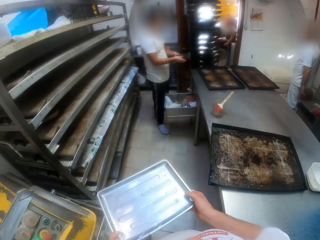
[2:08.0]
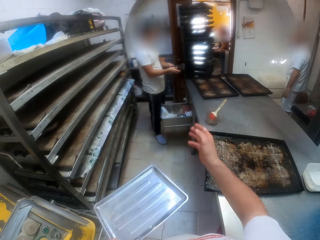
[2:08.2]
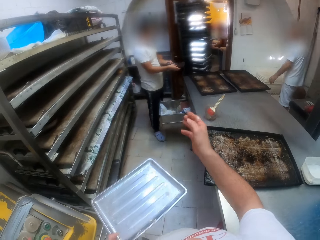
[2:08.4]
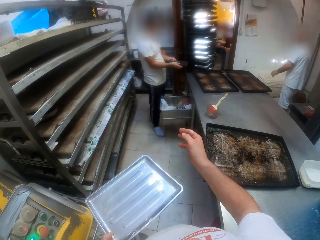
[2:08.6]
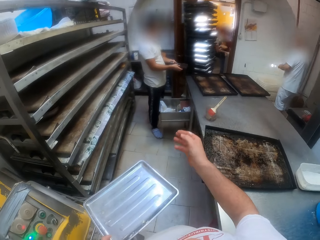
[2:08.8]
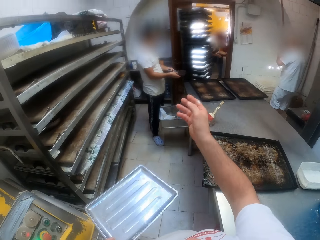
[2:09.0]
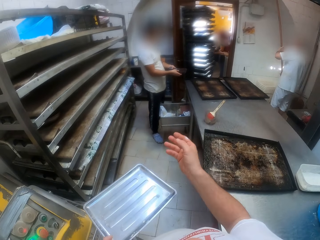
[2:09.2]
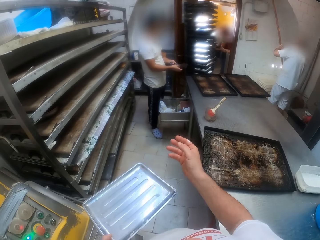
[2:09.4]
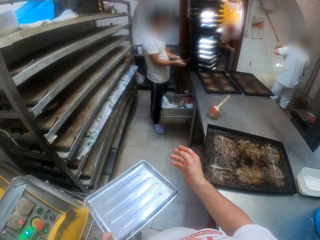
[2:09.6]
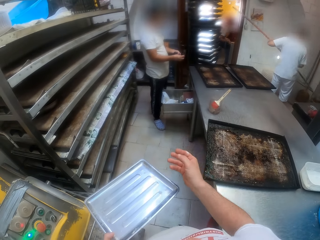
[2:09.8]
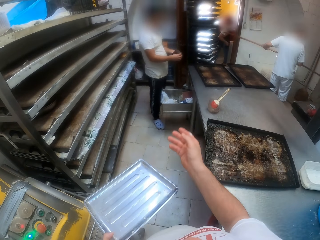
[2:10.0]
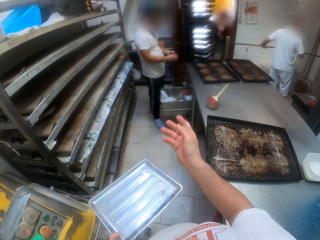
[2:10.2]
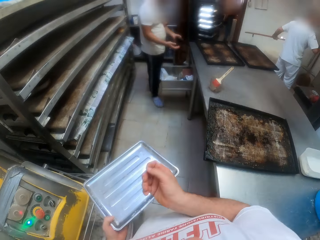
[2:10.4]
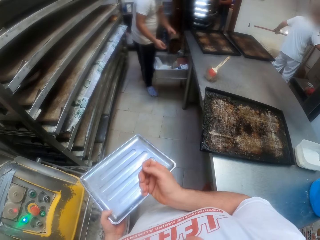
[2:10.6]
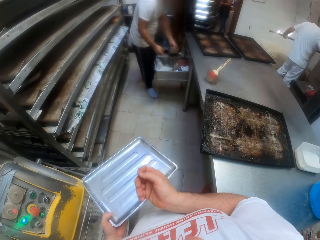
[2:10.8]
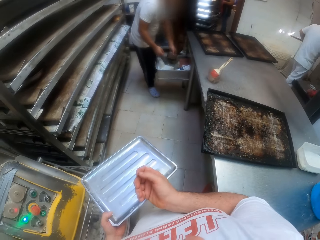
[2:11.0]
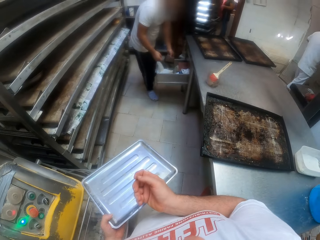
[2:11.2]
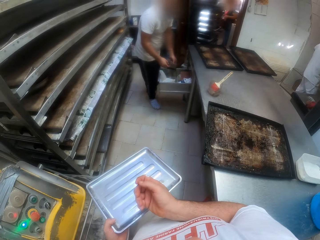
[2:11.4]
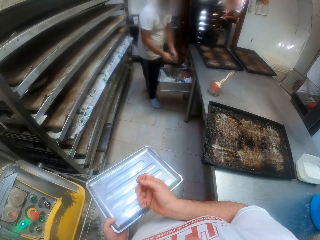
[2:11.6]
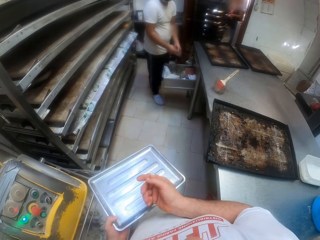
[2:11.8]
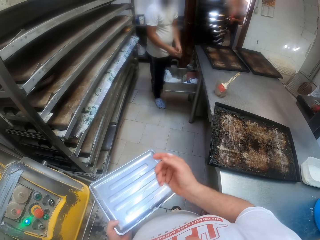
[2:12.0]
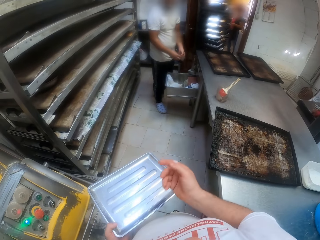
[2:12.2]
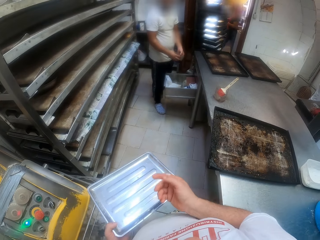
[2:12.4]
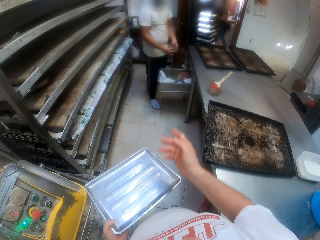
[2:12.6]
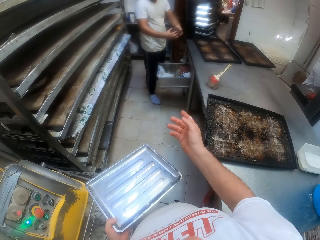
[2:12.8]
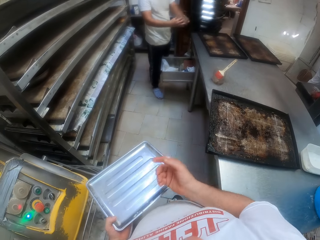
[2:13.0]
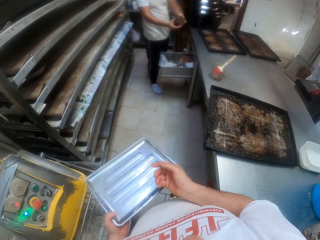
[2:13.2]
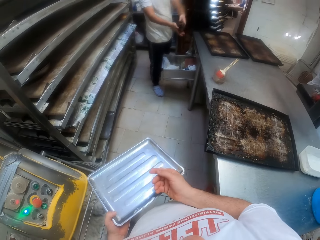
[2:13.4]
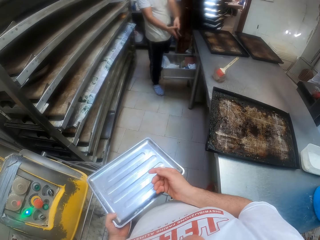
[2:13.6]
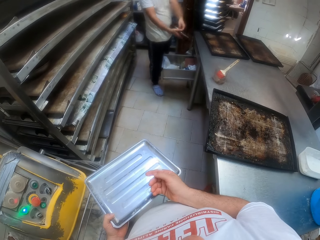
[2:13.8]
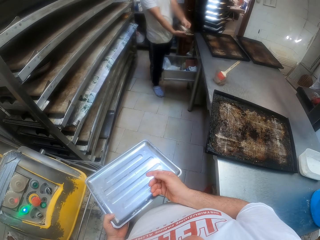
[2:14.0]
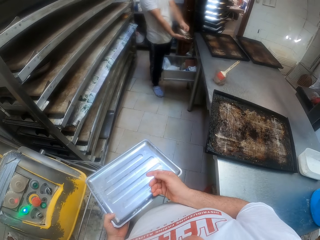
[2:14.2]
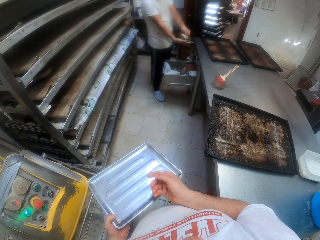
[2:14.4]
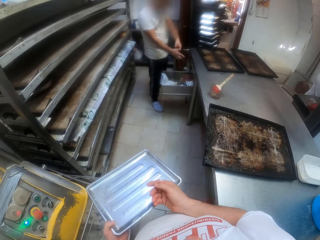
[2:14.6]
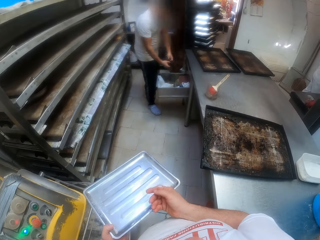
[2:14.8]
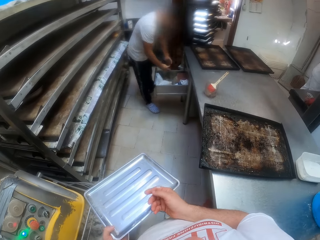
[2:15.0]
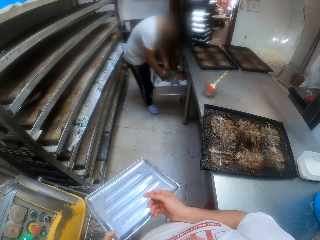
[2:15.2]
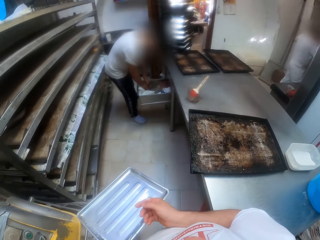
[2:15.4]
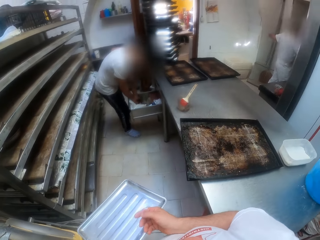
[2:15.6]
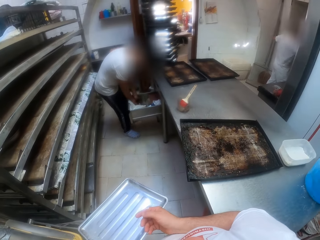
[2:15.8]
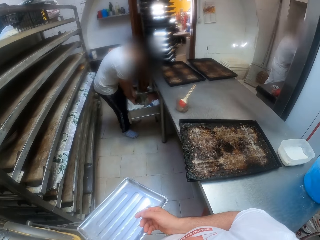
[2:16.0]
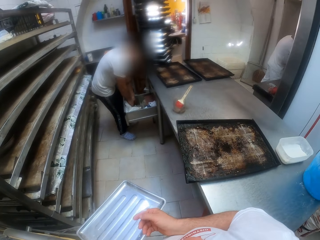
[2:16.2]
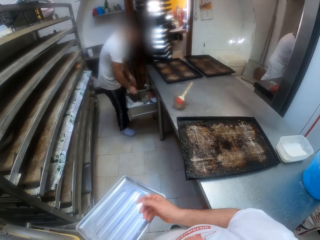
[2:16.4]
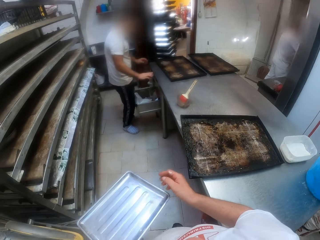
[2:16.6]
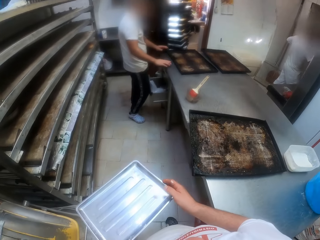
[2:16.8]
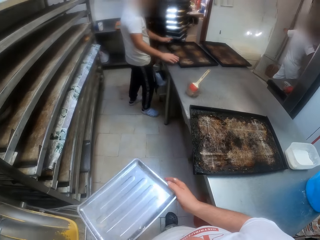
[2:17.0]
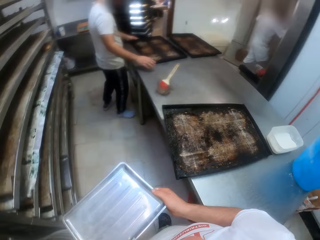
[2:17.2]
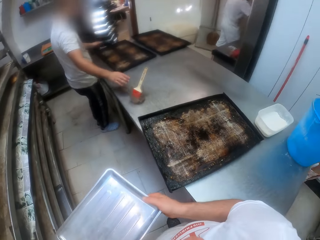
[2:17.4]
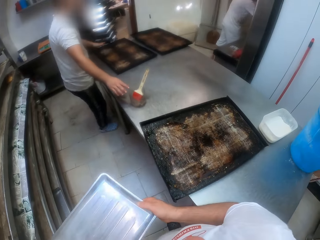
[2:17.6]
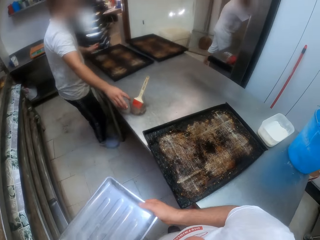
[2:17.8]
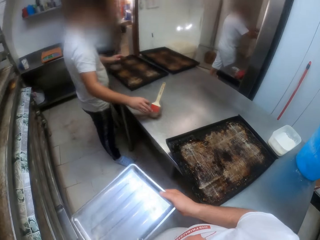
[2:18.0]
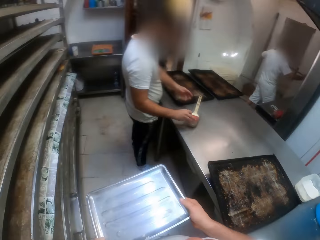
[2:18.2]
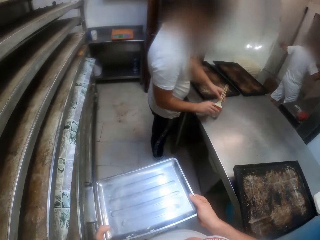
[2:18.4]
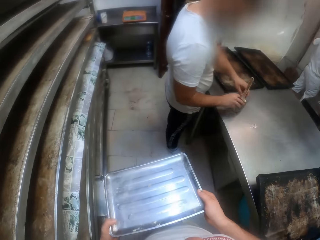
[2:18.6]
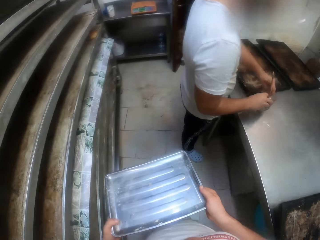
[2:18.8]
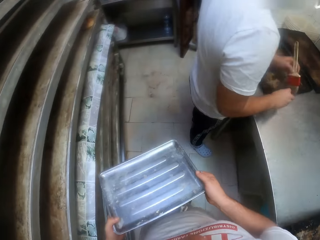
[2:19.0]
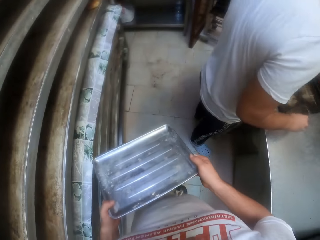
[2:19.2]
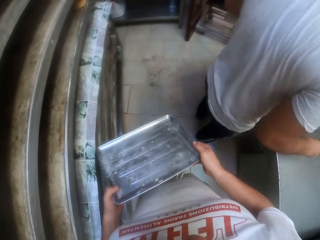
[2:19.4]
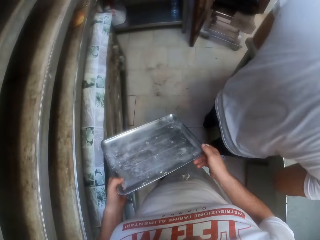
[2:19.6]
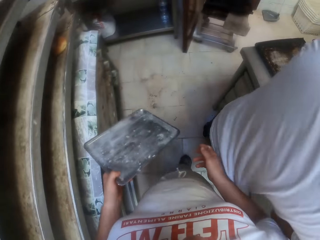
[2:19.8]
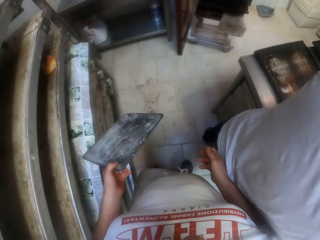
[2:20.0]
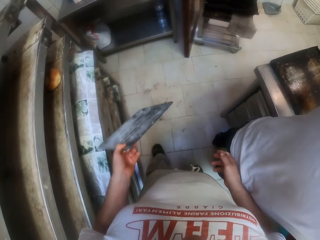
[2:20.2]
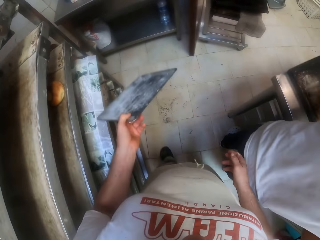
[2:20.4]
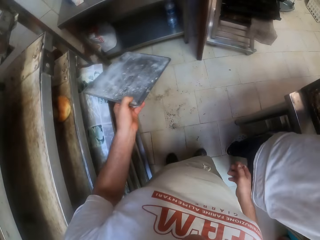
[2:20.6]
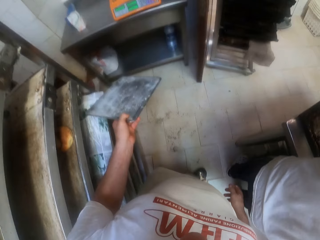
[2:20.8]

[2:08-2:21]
The camera wearer moves his hand. A man walks around. Another man places a cake pan in a drawer on the metallic baker's table with his left hand. He bends. A lady walks around the room. The camera wearer moves his hand. The other man bends. The first man moves the pastry in the oven with the oven shovel. The other man slides the drawer into the metallic baker's table with his knees. He picks up the brush with his right hand. He picks up the oil container. The camera wearer walks around the room.

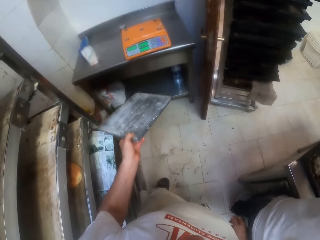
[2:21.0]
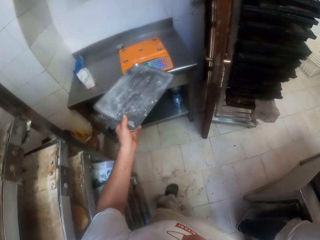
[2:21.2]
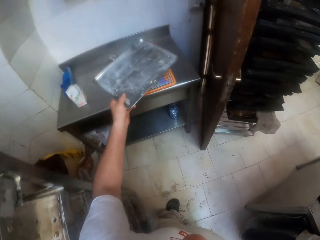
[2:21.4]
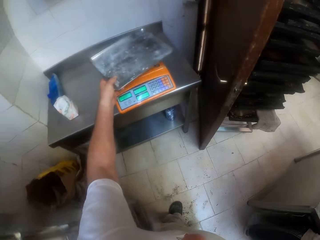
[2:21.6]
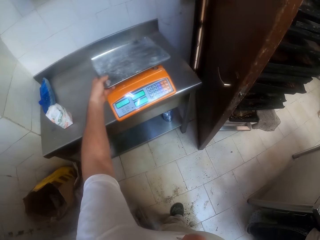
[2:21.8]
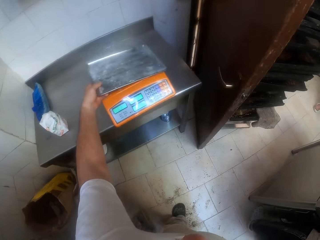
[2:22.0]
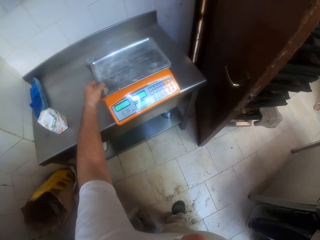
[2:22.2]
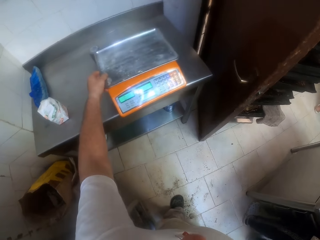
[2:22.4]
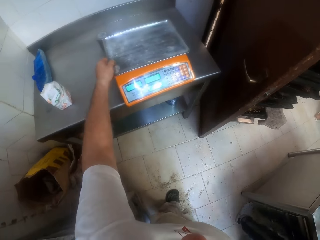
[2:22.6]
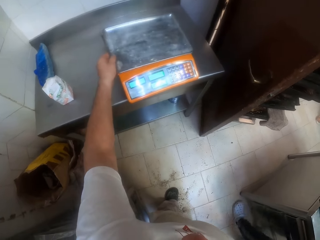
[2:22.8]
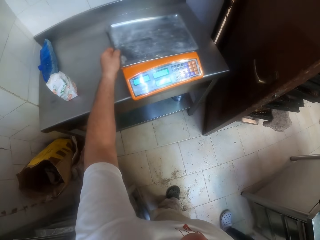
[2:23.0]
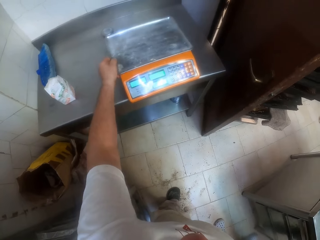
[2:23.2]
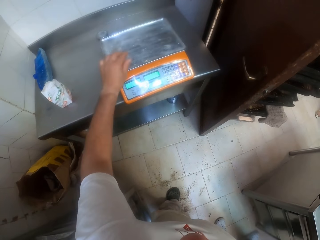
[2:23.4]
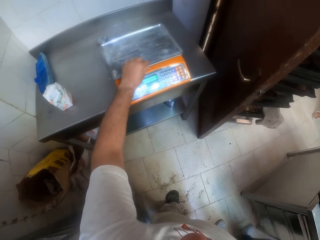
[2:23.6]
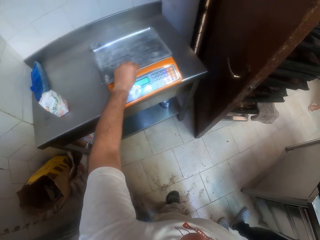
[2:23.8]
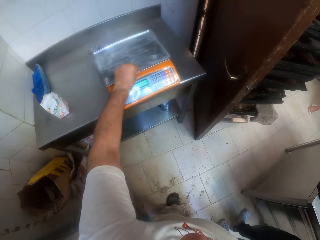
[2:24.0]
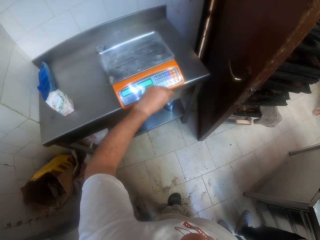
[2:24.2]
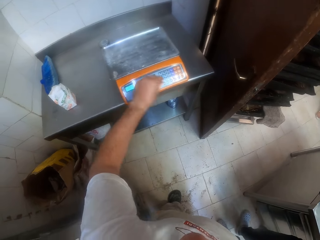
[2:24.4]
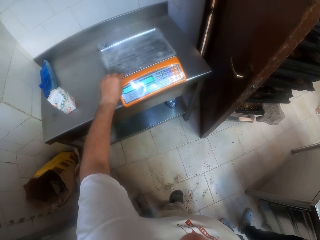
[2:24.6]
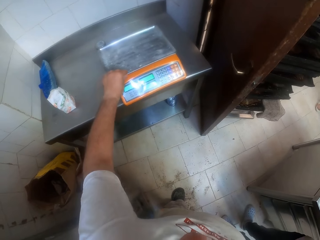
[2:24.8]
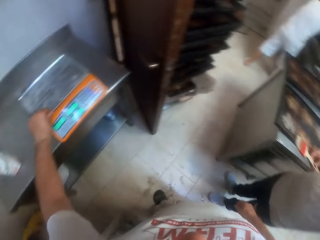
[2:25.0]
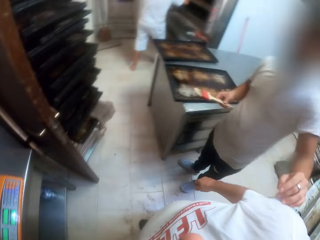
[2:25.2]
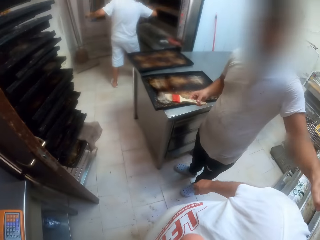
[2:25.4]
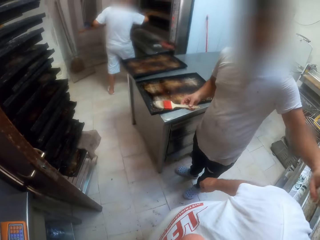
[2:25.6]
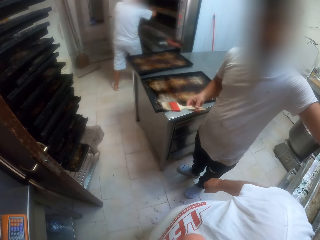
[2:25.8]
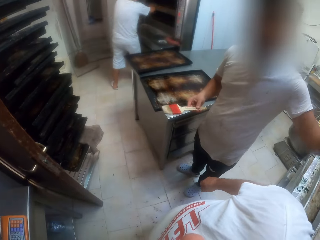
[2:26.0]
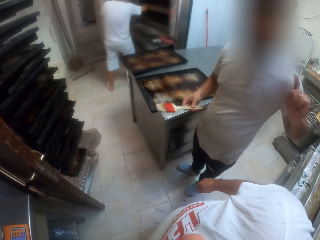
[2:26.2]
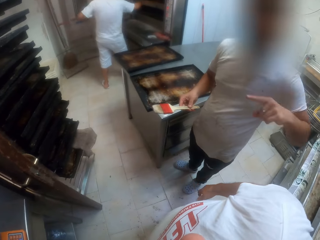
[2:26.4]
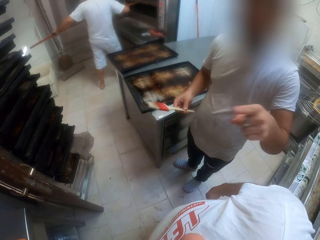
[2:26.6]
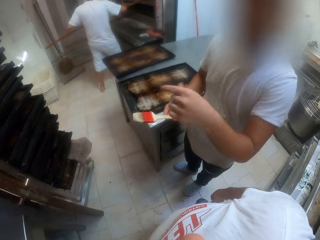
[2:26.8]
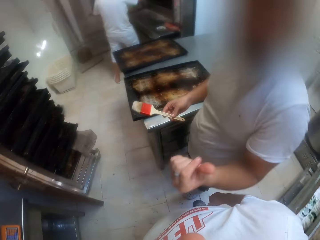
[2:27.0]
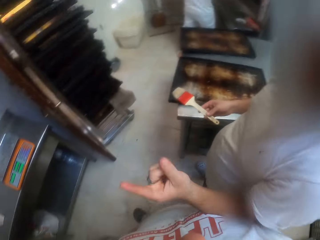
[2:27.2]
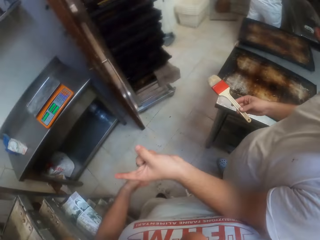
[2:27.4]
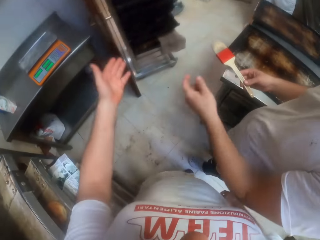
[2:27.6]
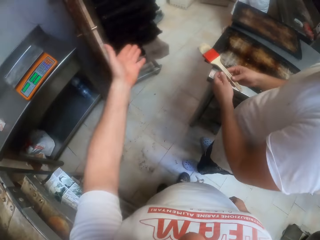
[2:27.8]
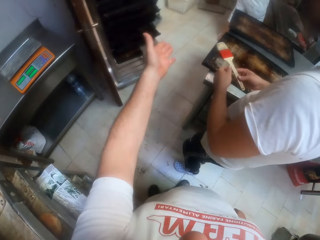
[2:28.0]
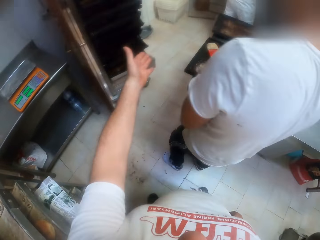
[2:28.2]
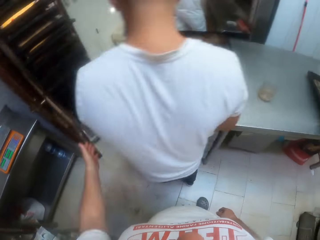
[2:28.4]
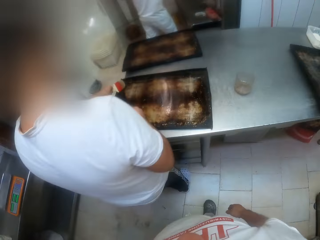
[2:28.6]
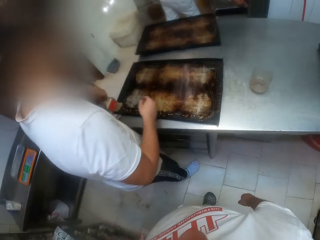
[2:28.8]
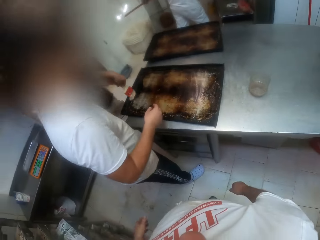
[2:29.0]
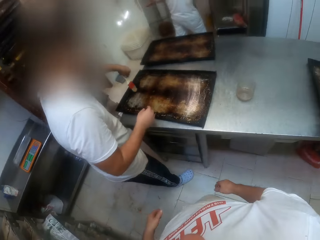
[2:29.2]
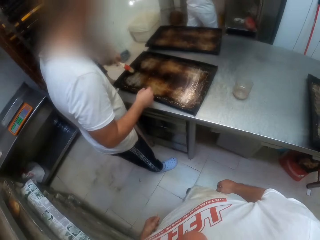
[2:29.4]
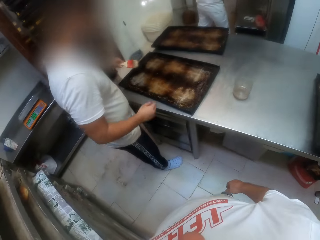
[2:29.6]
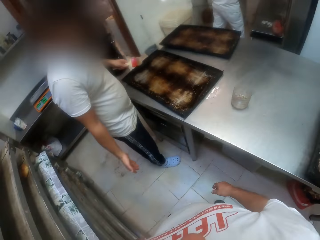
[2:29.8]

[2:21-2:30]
The camera wearer places the stainless steel tray on the weighing scale on the table with his left hand. A man moves his hand. Another man moves the pastry in the oven with the oven shovel. The camera wearer moves his hand. The first man cleans a baking tray on the metallic baker's table with the brush with his left hand. He applies oil on the baking tray.
